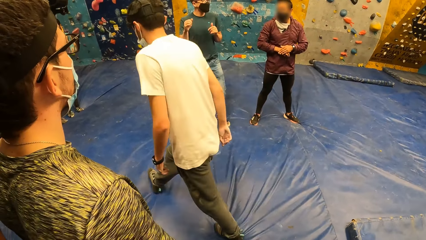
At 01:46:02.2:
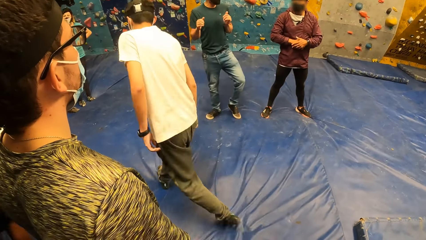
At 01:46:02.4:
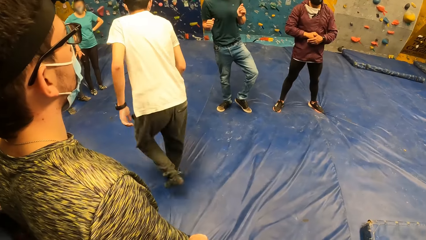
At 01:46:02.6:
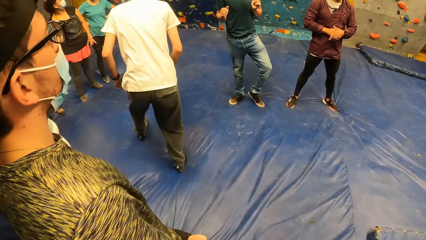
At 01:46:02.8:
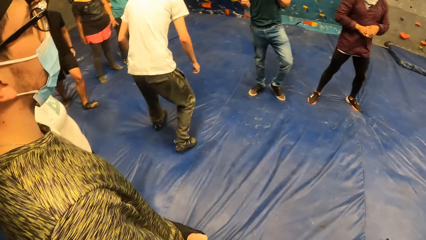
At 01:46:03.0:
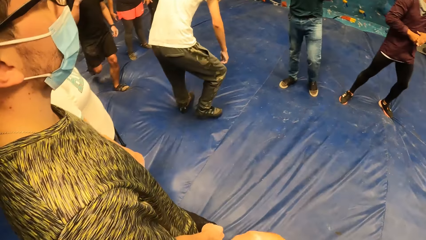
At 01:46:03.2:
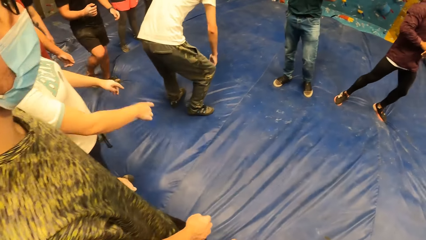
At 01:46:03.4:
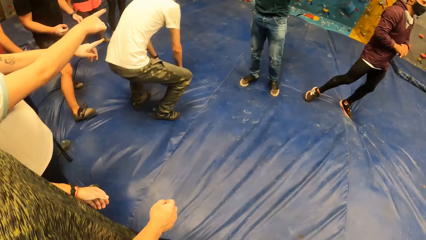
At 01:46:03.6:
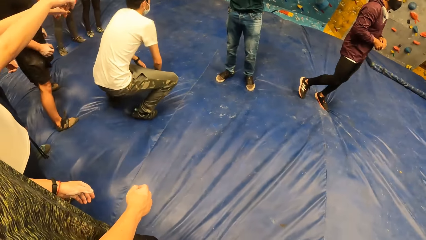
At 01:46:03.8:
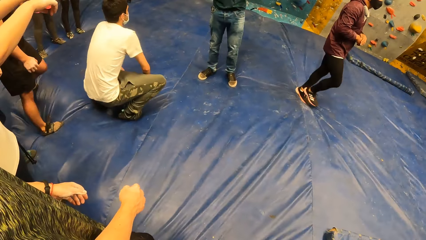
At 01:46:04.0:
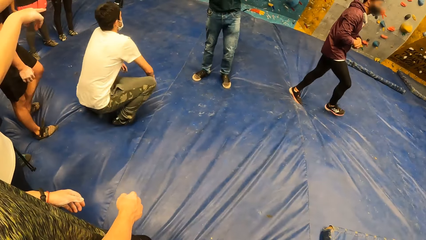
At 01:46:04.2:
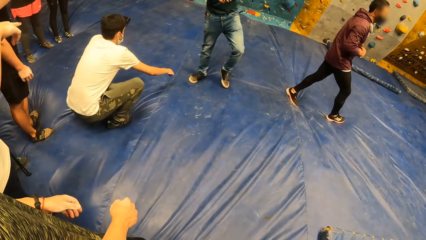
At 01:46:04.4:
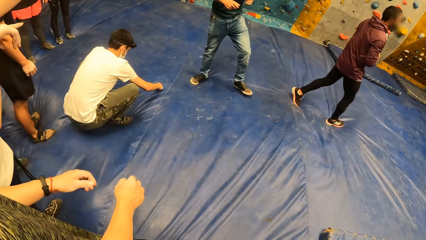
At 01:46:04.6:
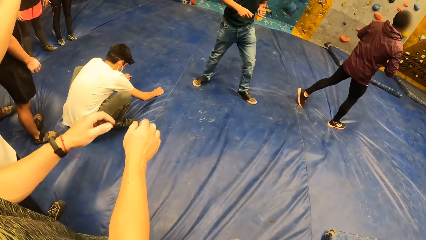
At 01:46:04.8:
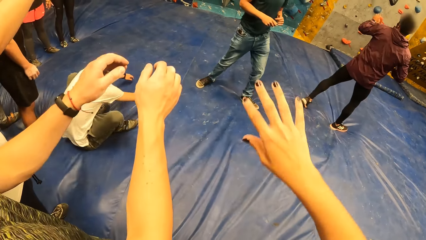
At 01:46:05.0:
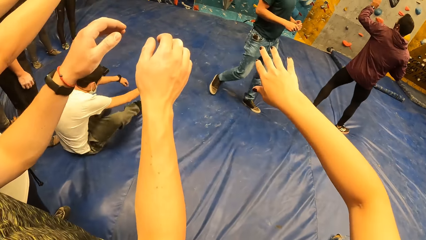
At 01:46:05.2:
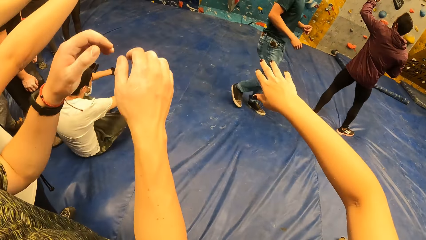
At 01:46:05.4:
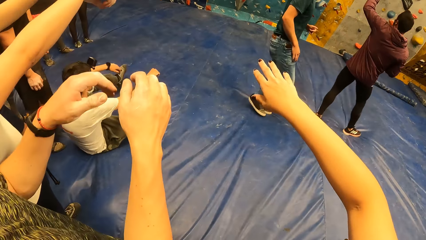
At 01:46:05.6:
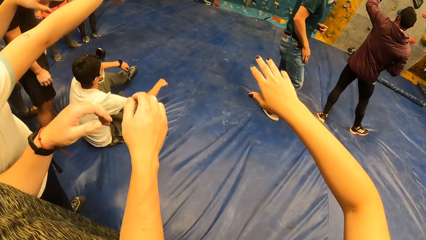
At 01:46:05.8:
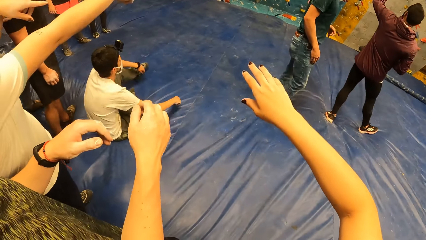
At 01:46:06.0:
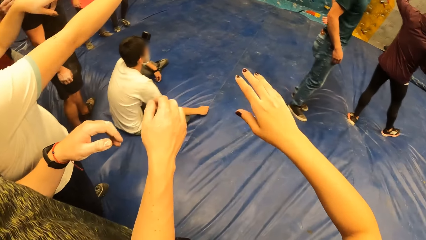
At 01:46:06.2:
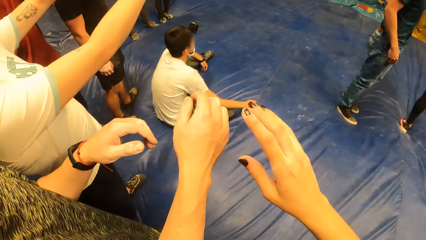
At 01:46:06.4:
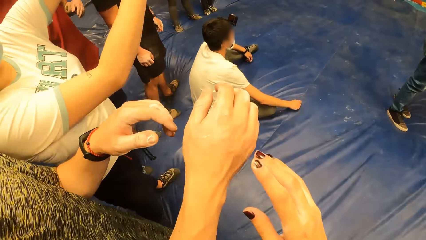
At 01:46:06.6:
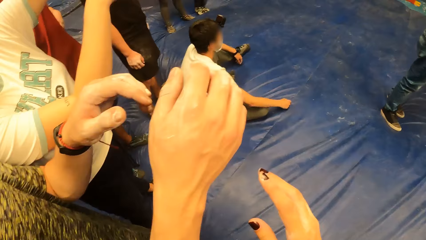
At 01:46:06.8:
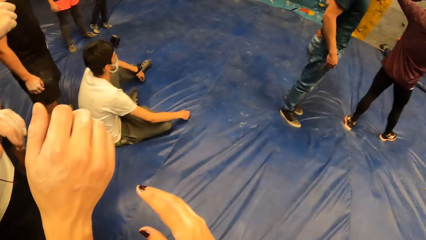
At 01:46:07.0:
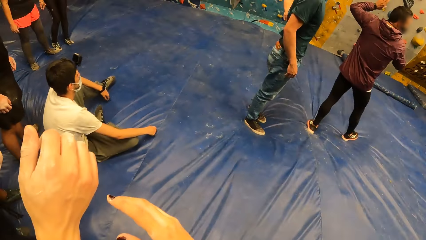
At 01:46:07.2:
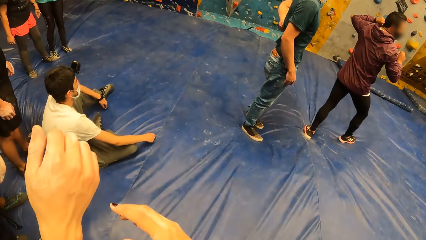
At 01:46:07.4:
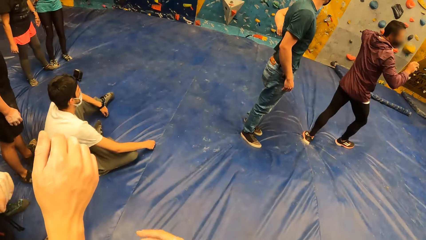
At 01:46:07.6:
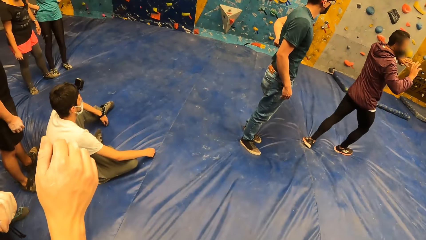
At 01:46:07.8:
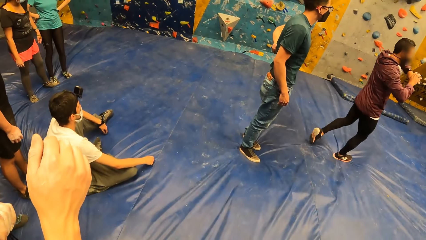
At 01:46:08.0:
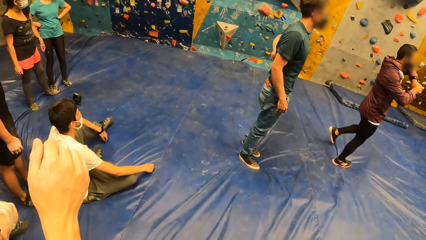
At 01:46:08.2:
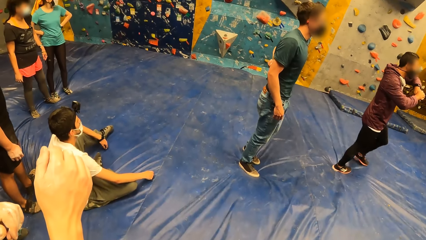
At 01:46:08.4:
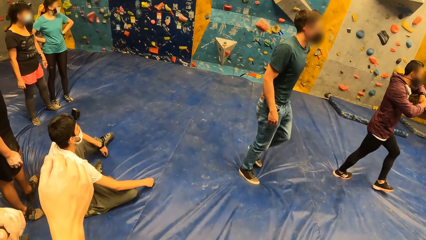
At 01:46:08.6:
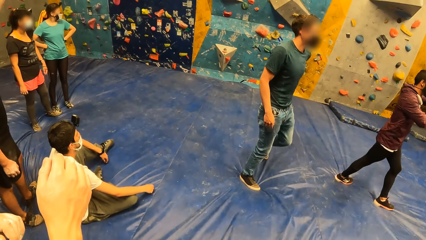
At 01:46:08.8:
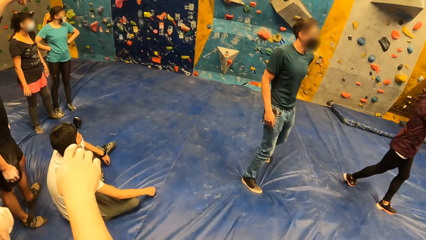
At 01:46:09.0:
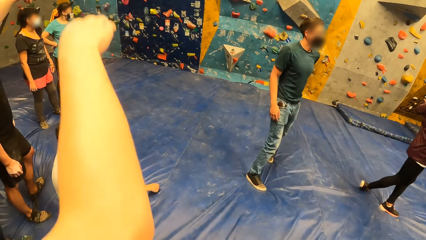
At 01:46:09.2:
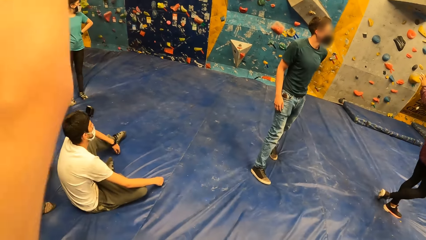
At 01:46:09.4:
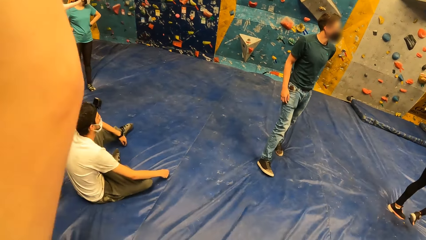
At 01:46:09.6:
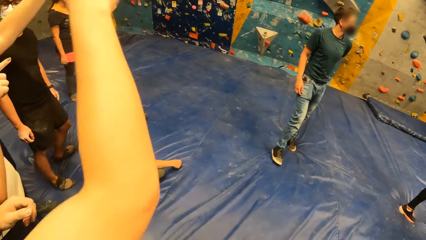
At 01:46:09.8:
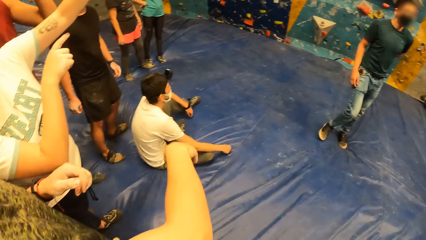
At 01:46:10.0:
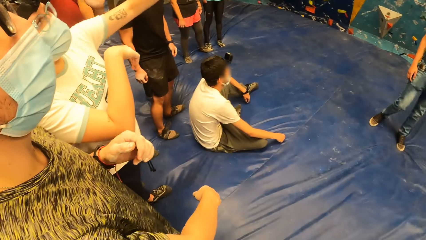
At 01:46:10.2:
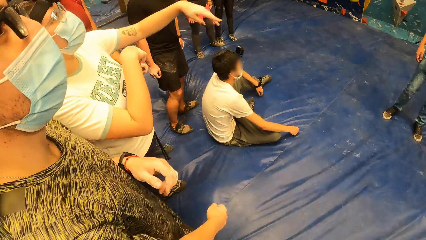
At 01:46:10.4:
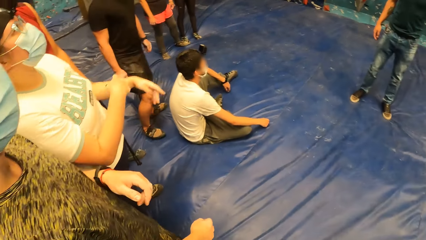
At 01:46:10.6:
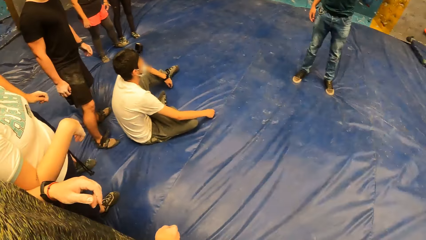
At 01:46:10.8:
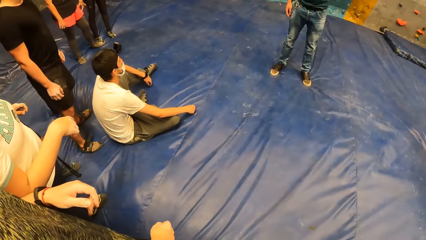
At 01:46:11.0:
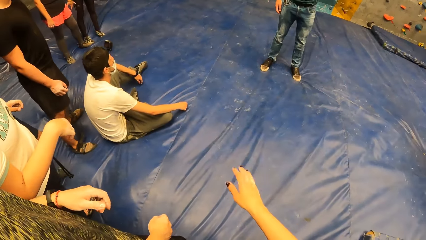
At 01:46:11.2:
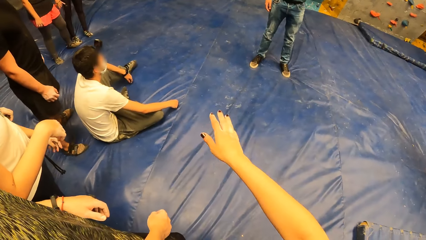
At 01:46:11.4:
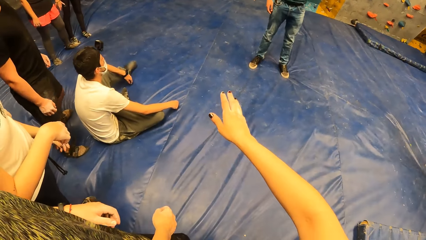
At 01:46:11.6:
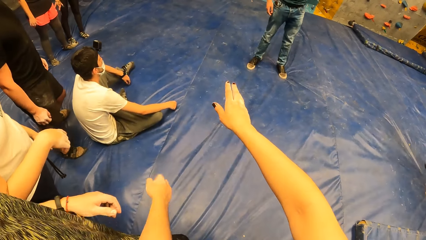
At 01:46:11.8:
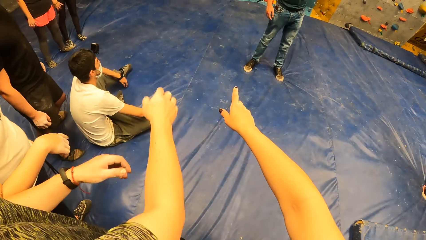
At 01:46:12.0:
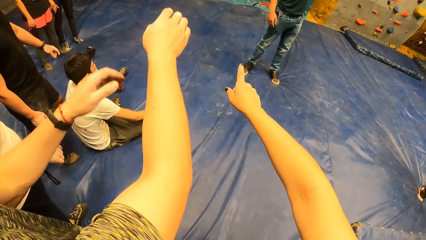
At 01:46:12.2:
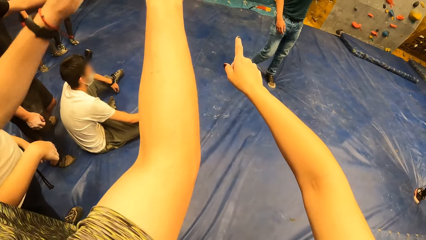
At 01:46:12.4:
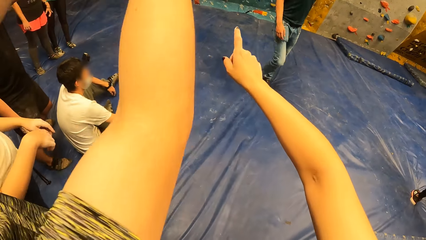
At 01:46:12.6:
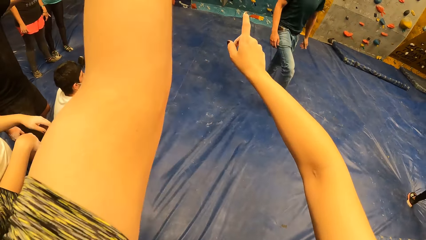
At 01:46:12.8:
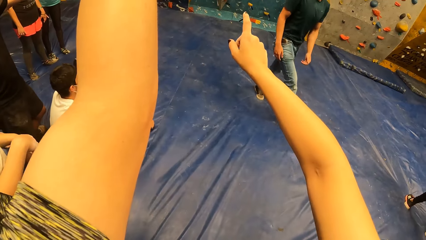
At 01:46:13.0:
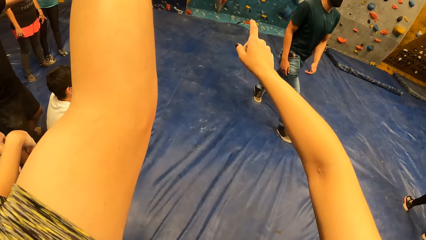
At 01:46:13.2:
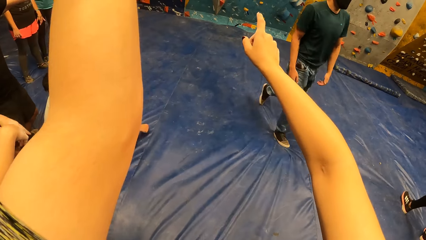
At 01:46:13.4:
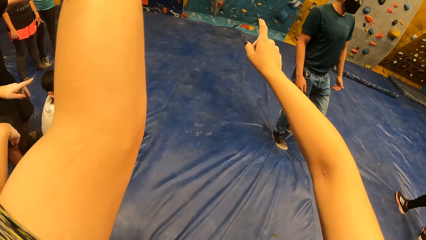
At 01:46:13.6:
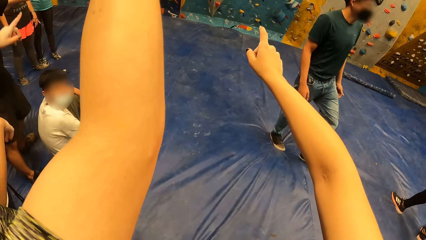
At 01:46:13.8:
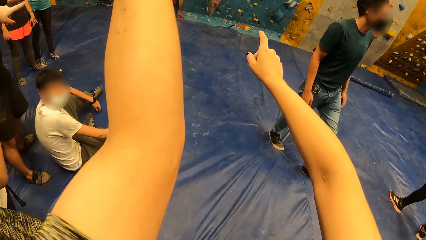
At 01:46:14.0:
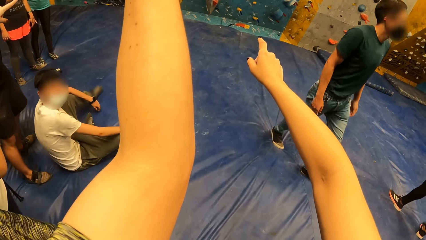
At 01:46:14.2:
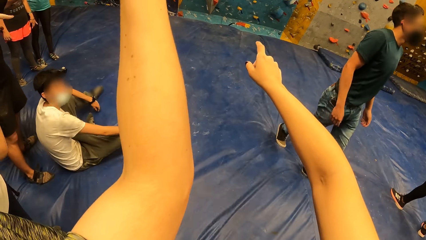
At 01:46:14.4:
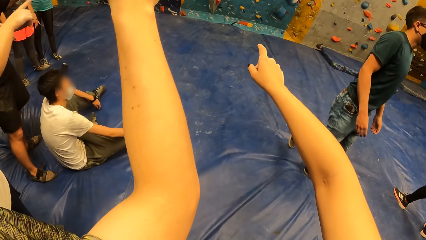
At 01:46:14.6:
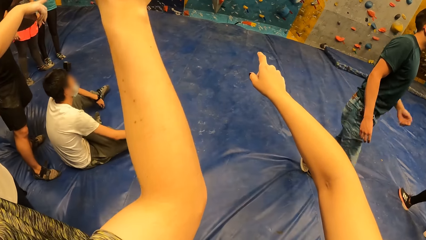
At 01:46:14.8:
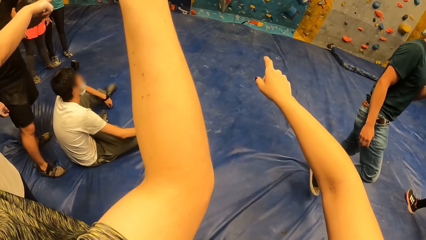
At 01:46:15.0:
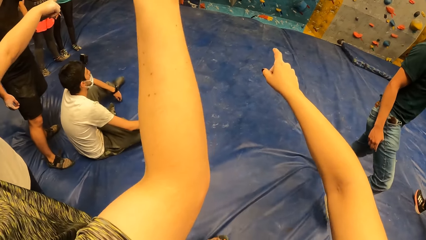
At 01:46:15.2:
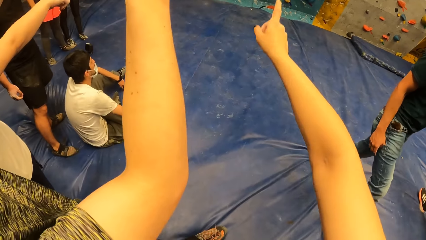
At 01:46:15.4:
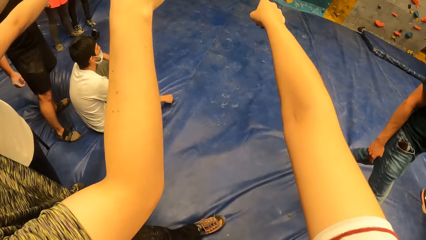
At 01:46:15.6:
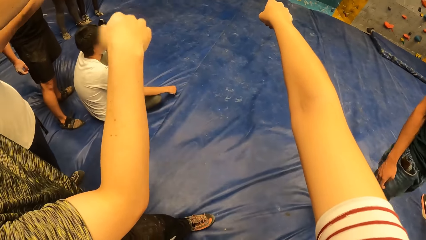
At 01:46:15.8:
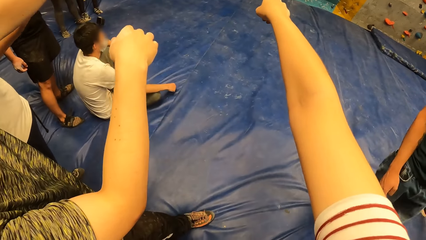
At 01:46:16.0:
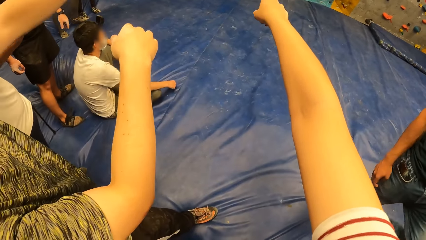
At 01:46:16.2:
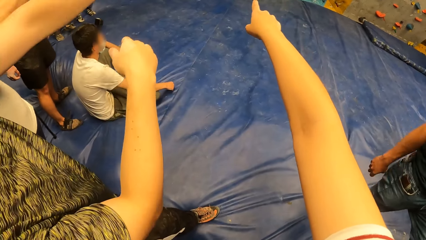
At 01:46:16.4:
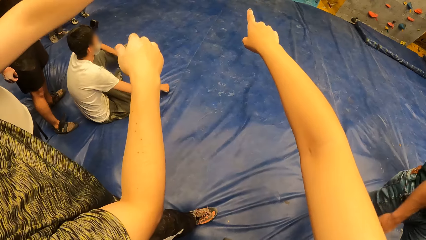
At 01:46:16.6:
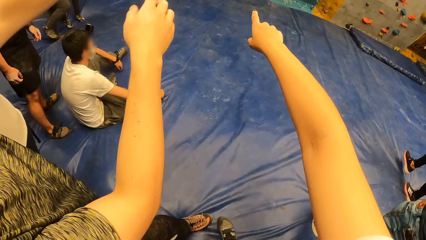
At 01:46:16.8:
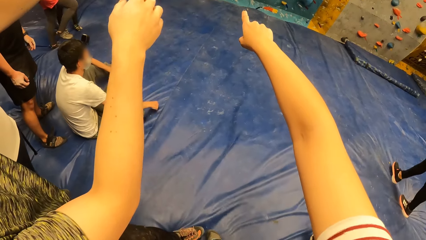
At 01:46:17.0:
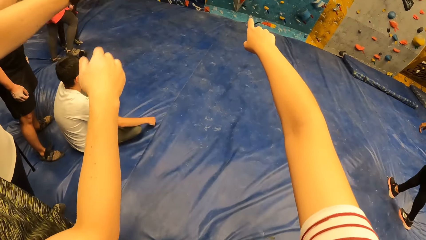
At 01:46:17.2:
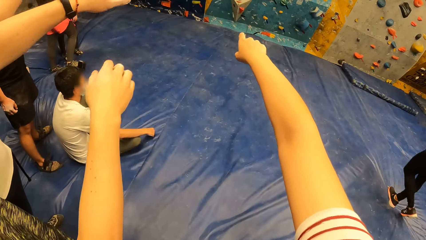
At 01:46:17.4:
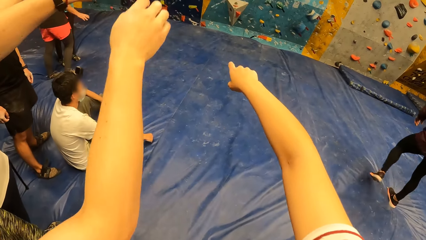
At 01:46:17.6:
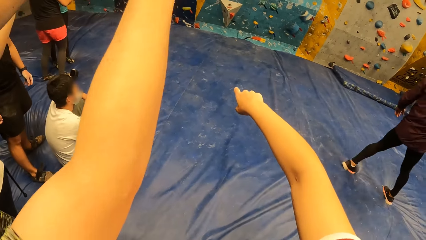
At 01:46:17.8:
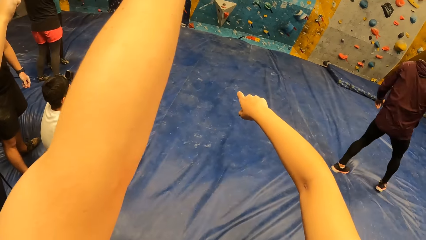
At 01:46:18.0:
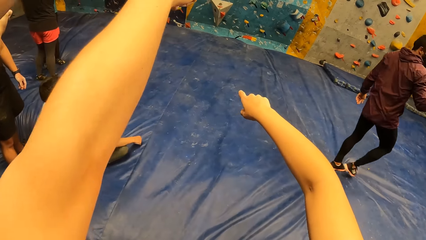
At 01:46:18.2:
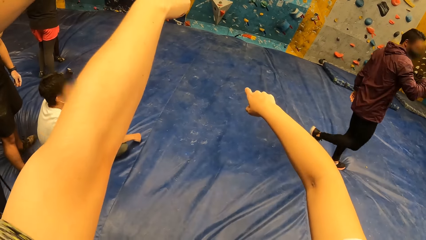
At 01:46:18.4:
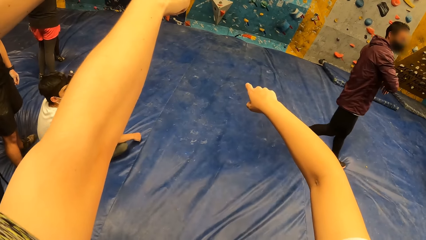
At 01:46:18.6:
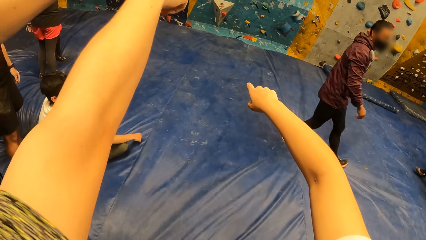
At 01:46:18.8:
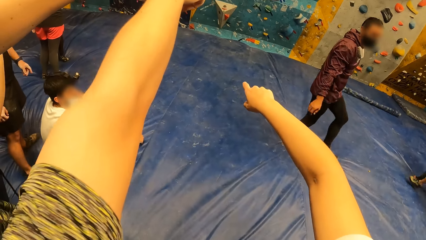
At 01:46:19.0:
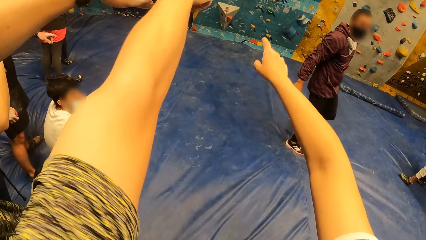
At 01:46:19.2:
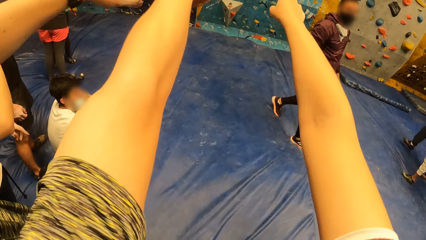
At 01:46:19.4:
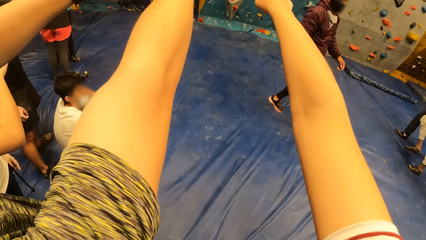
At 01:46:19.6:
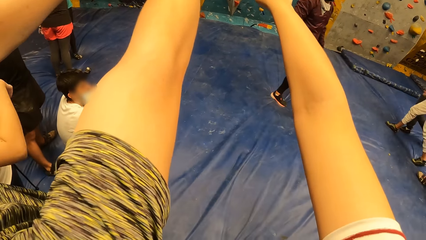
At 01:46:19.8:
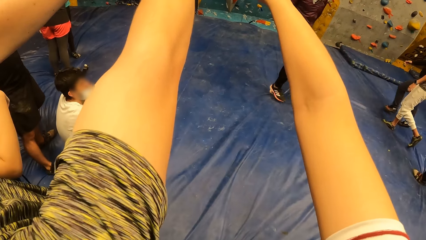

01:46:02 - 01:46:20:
A man looks around. Another man sits on the floor. The first man moves the hands. A third man interacts with the camera wearer. The camera wearer moves the hands and looks around. They look around again. The first man moves the hands. The camera wearer moves the hand. They look around.
